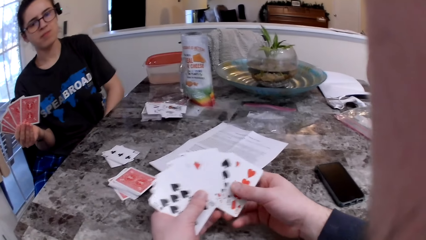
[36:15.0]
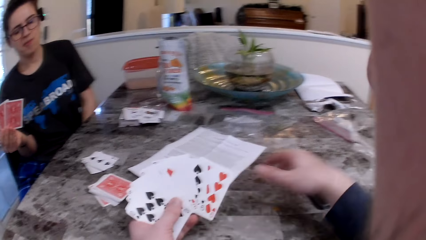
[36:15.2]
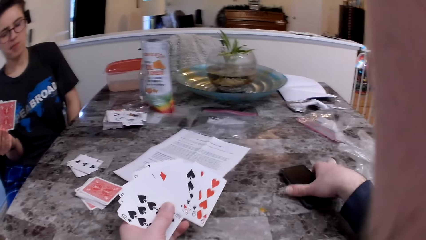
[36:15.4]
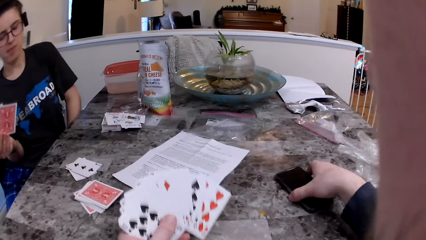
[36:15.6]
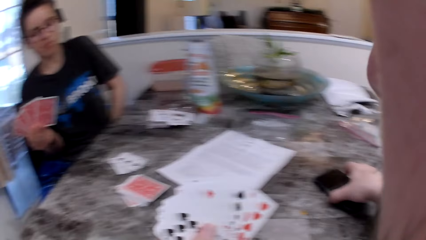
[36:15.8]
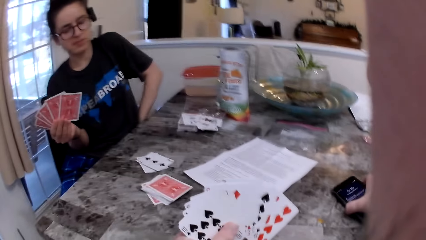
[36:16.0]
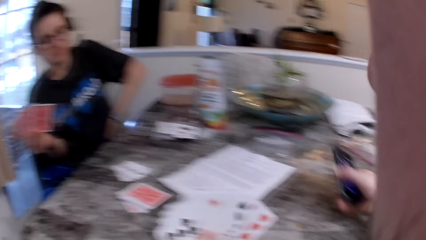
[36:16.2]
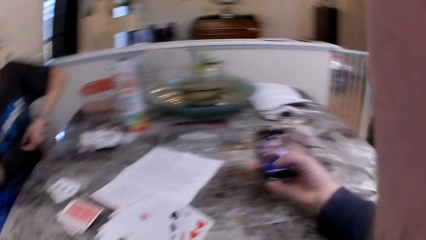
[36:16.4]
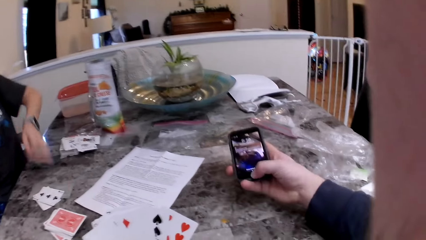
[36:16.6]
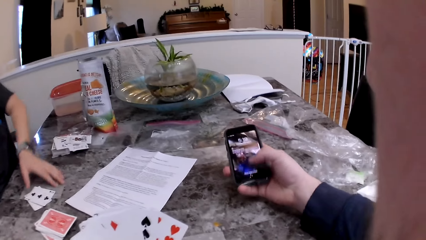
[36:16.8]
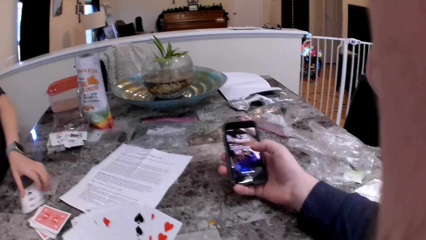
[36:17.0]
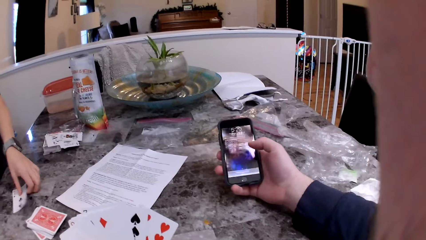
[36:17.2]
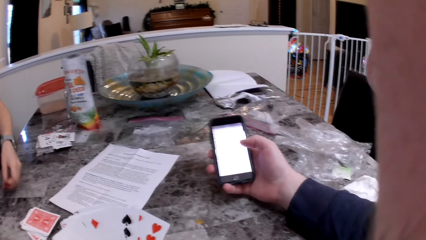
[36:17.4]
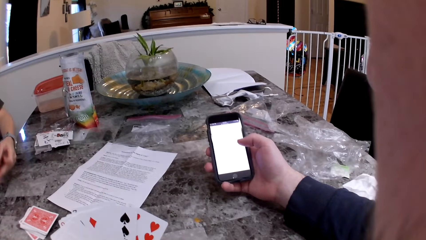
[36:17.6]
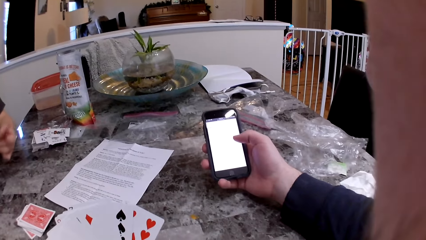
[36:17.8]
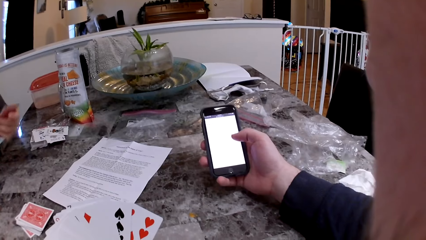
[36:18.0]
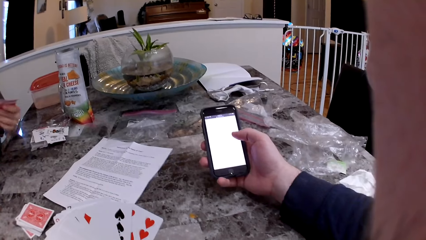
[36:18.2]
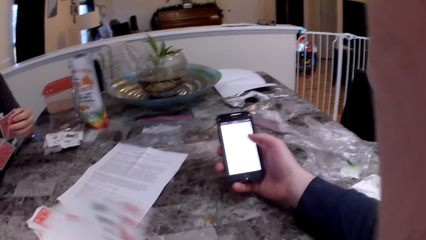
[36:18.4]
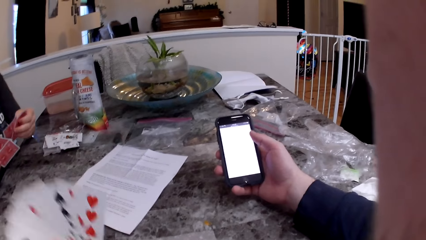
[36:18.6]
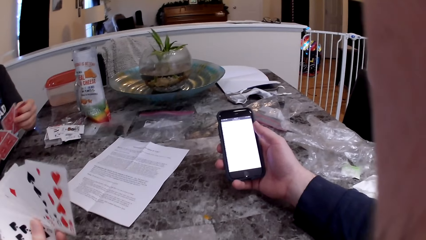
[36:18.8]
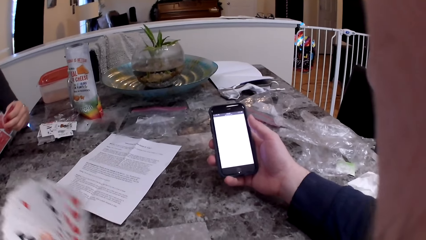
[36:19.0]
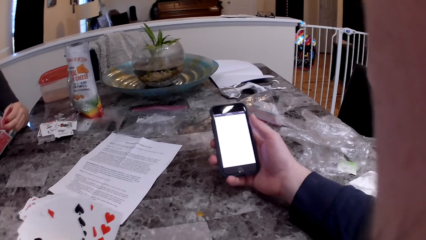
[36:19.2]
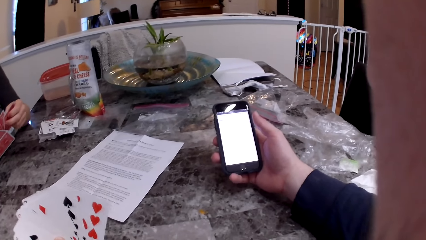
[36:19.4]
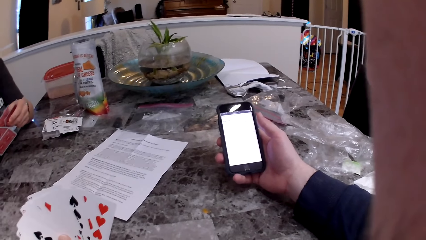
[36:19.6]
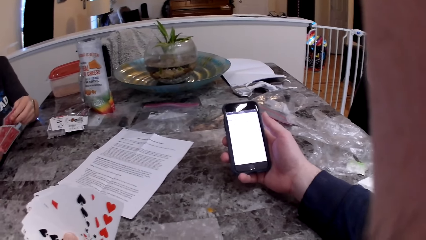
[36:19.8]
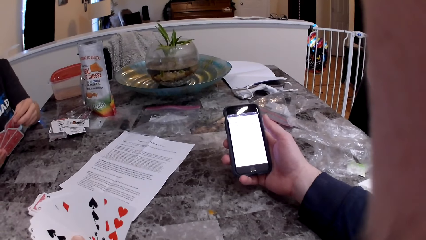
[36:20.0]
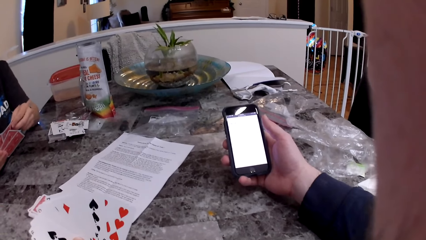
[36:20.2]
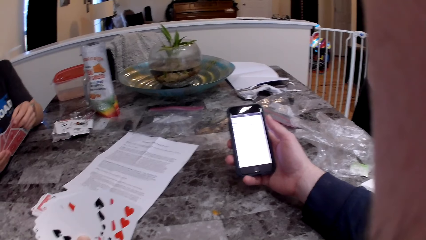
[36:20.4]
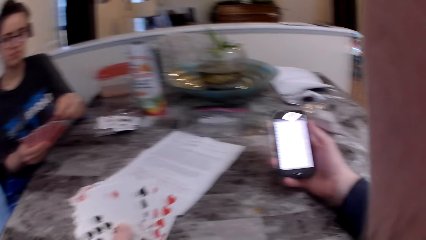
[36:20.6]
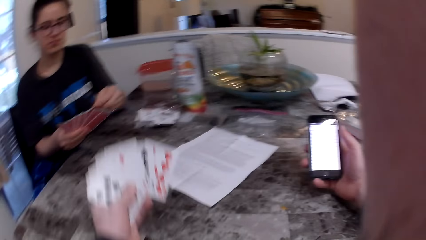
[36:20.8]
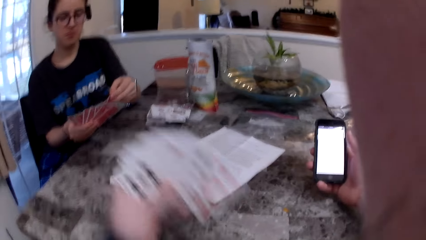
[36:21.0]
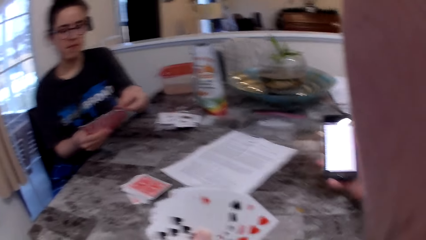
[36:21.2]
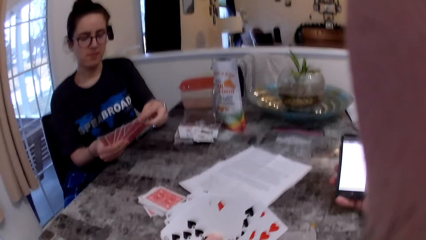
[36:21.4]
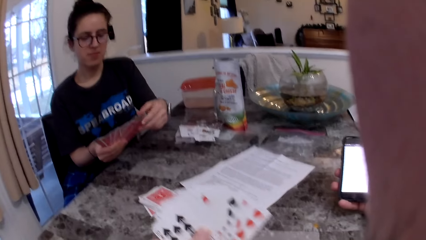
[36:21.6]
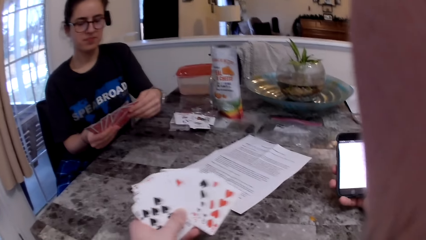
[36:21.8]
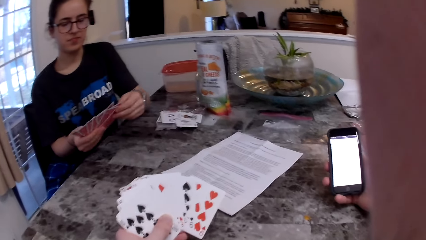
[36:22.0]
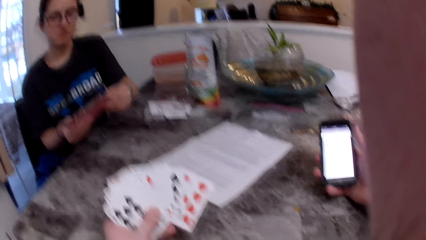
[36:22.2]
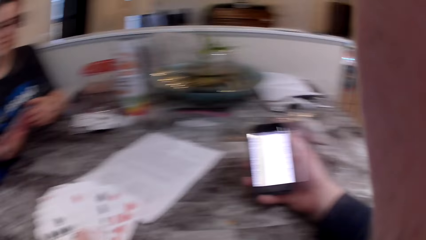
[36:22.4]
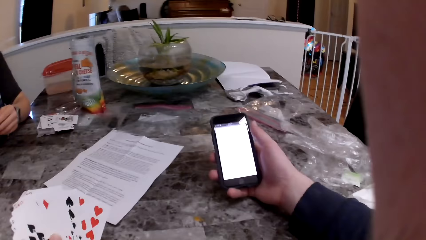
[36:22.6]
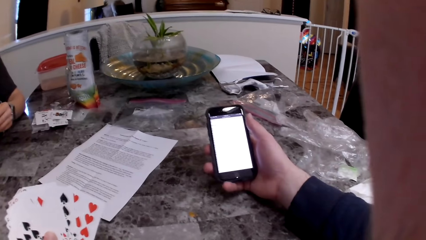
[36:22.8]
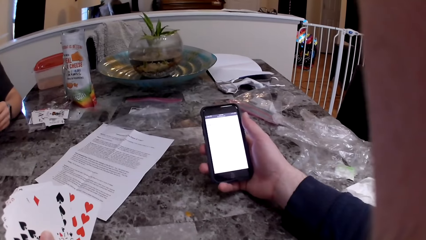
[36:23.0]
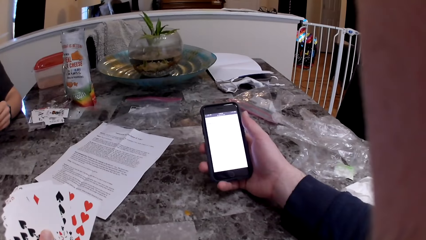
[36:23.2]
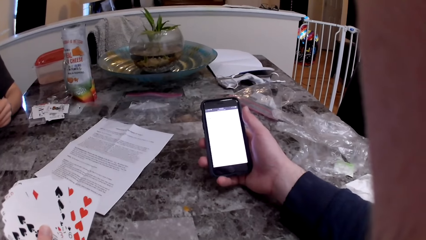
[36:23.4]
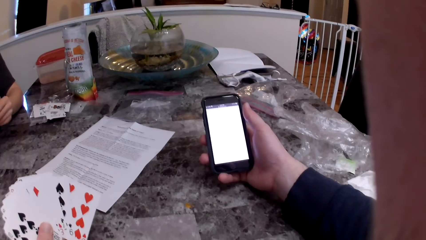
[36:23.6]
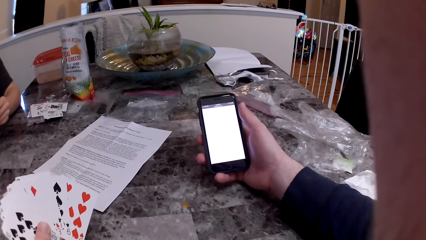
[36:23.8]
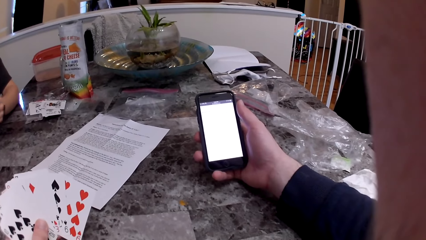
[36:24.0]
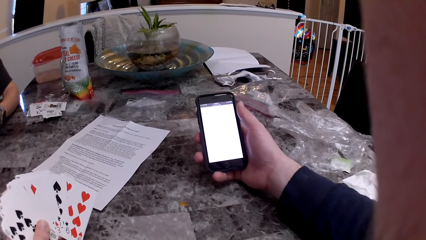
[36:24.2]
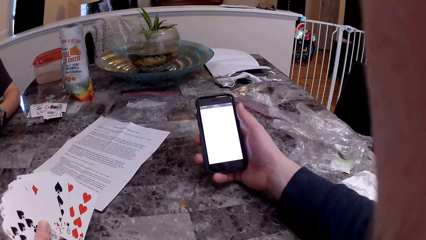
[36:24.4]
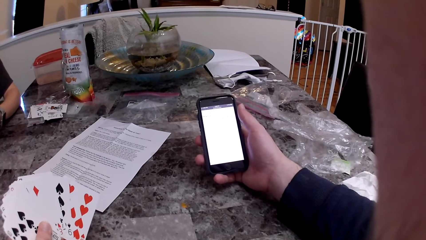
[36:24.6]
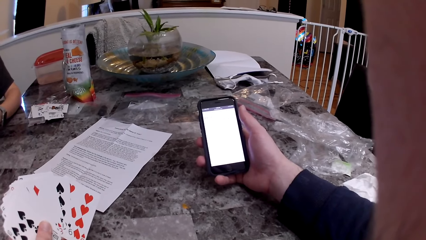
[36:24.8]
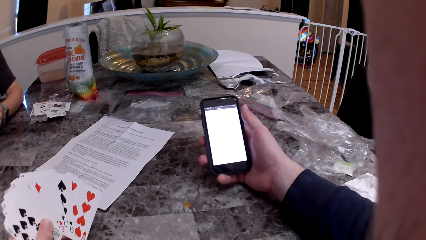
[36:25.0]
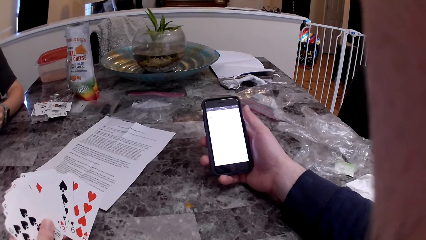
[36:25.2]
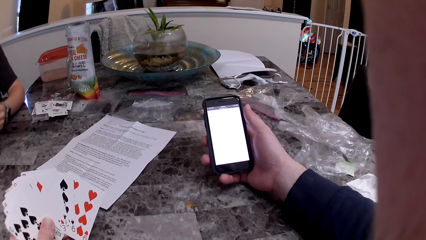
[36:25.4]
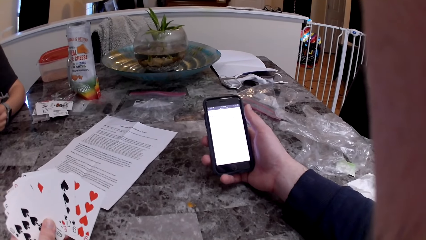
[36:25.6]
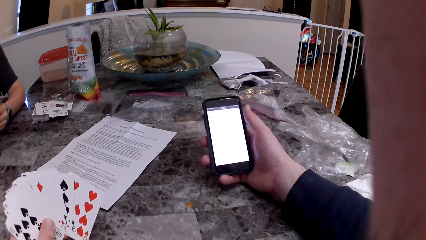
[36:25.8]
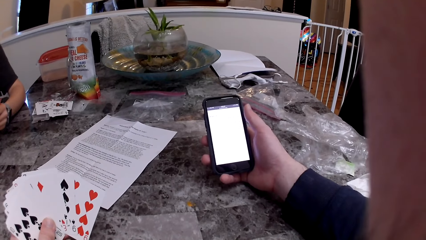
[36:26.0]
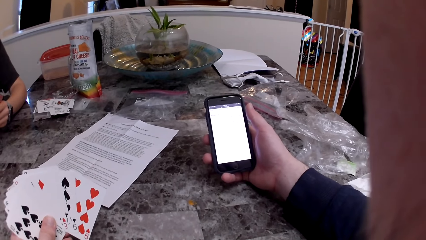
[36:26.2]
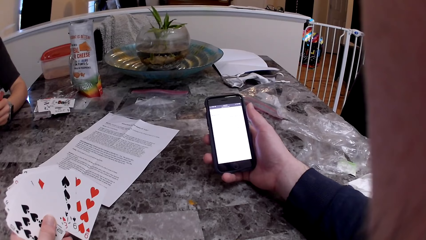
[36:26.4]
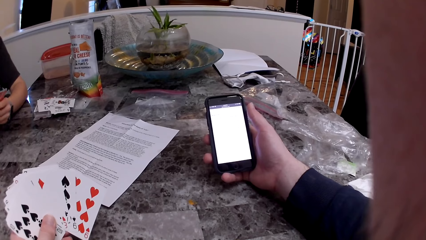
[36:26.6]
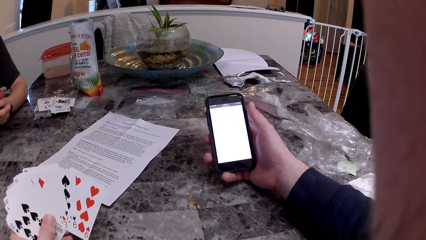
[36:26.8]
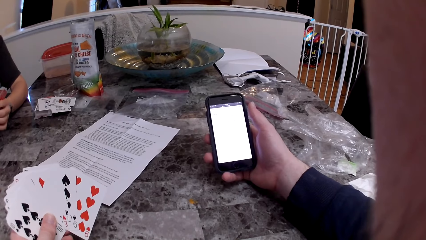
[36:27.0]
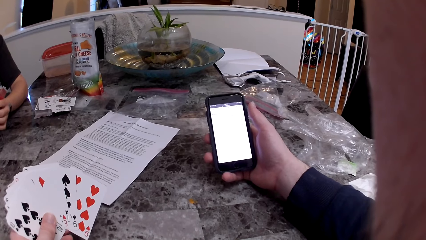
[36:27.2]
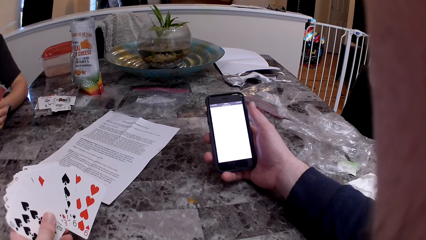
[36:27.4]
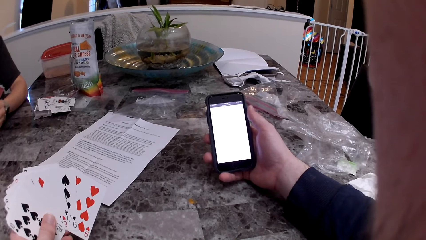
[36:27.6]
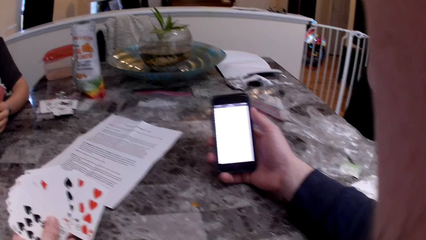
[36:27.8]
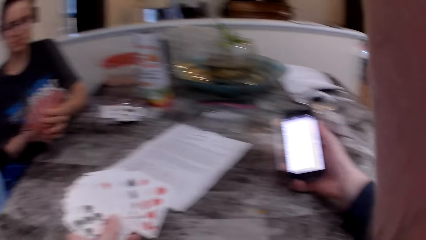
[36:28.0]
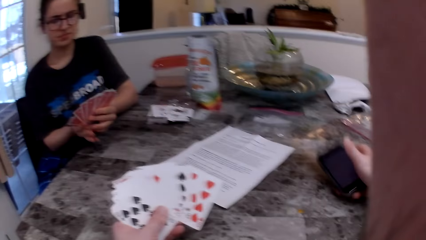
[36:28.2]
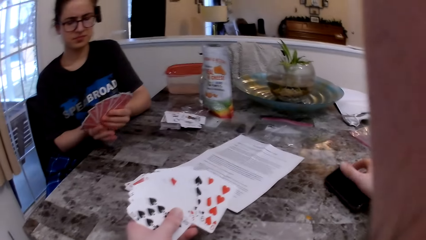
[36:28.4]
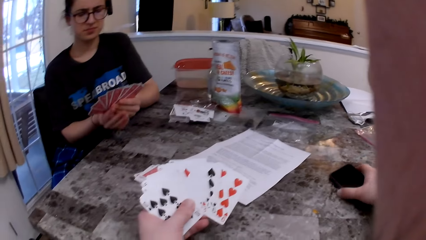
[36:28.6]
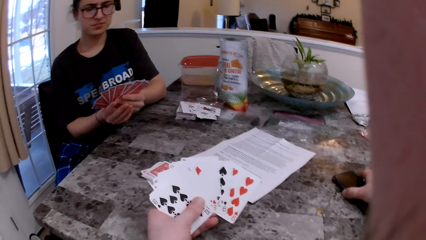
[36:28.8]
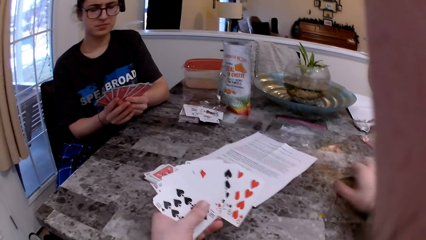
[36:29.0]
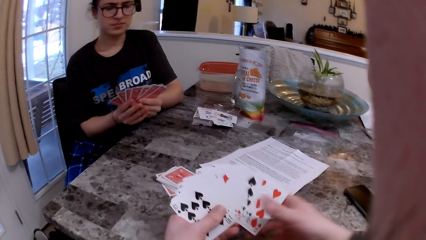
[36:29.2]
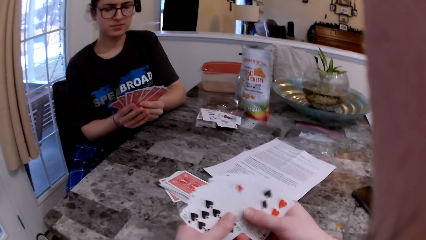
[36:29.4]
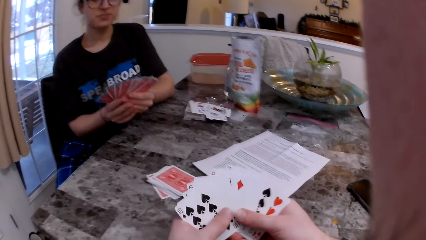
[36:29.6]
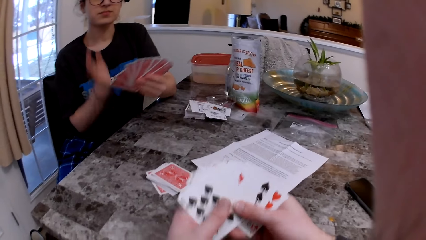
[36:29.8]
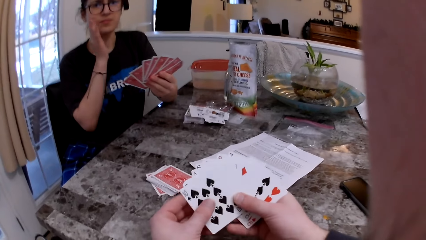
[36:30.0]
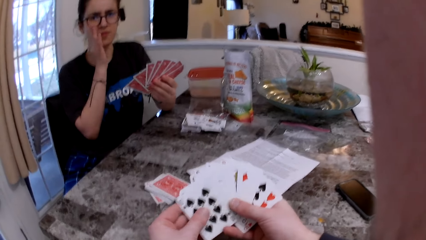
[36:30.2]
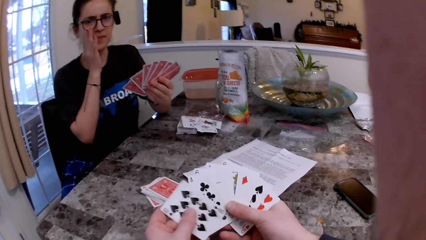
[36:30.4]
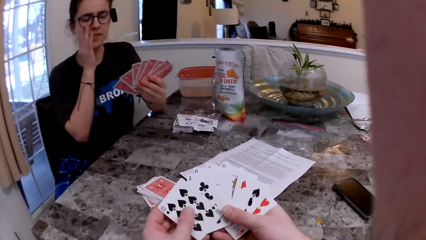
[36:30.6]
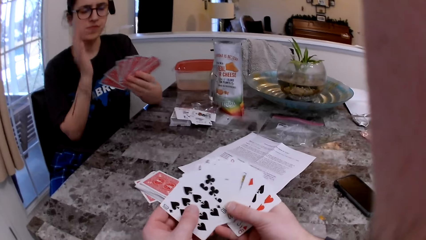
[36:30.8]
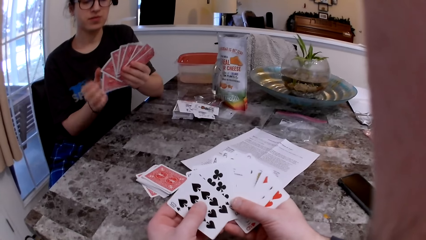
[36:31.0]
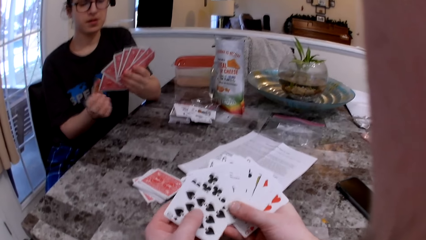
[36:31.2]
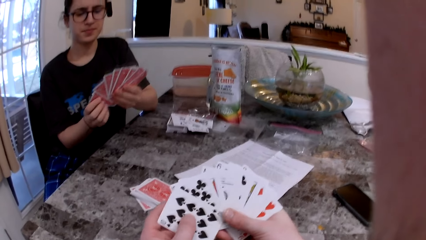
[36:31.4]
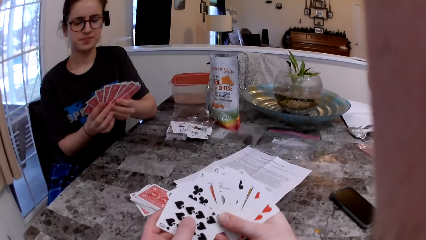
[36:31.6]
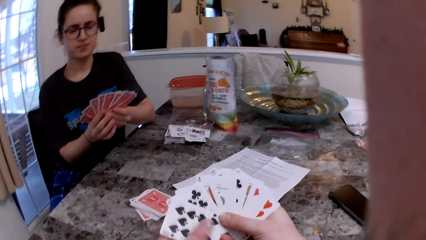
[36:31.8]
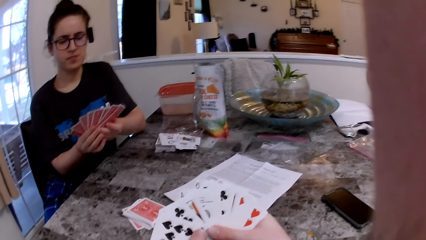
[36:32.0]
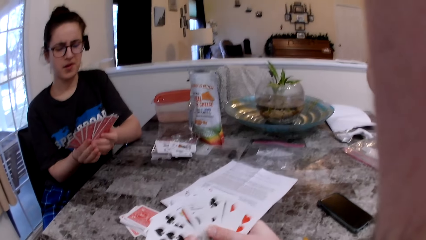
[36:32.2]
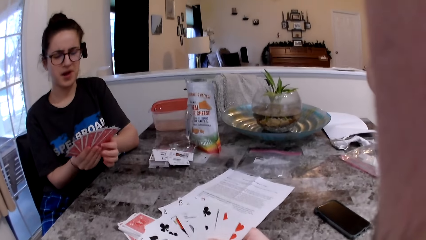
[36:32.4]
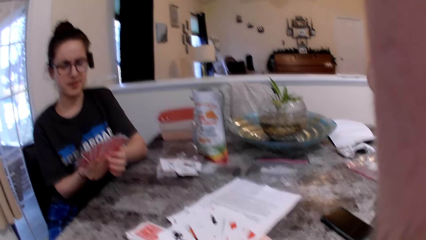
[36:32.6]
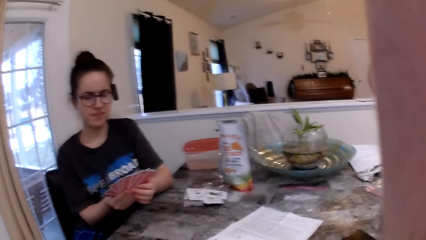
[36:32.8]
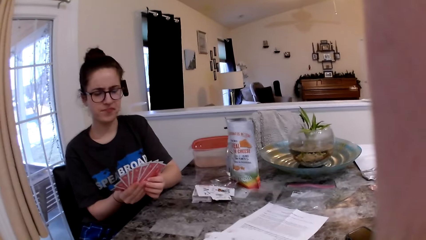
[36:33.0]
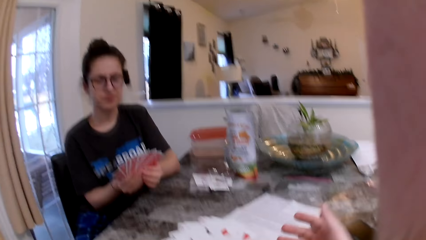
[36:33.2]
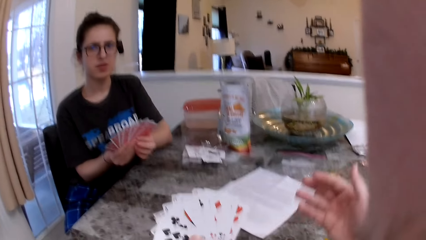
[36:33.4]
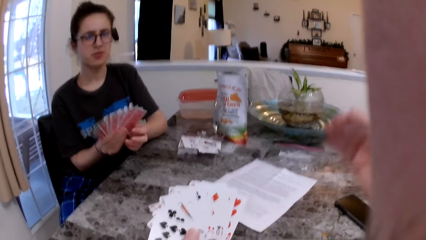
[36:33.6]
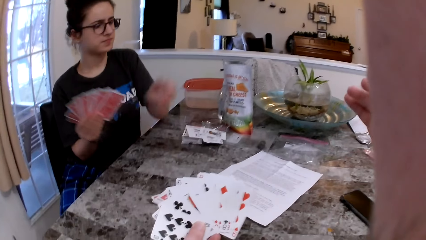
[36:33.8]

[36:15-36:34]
The woman eats the cheese. The camera wearer picks up the phone on the table with his right hand. He operates the phone. The woman picks up the cards from the table. The camera wearer drops the phone back on the table. The woman checks the cards. The camera wearer checks the cards.
